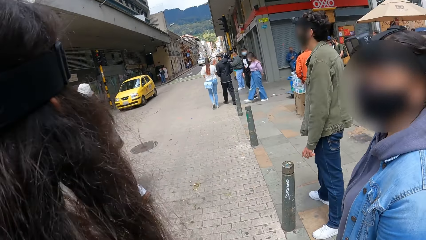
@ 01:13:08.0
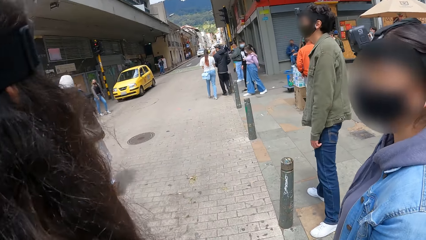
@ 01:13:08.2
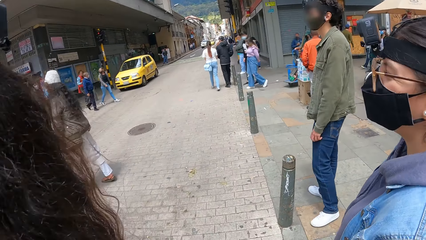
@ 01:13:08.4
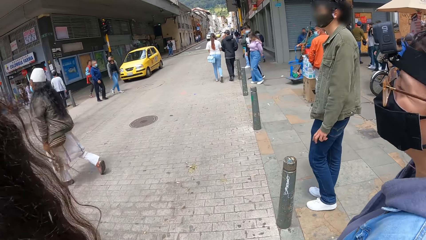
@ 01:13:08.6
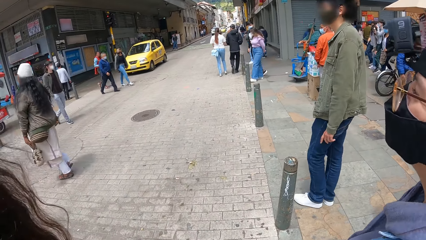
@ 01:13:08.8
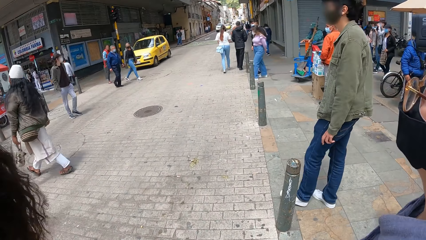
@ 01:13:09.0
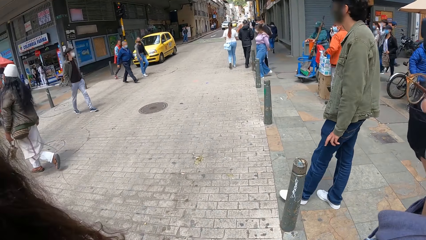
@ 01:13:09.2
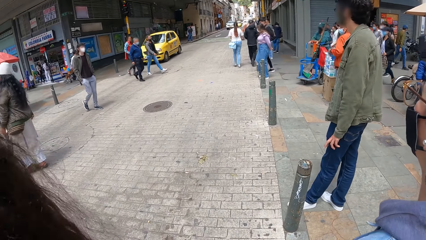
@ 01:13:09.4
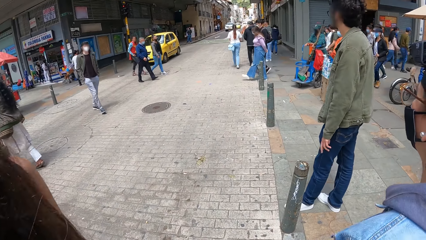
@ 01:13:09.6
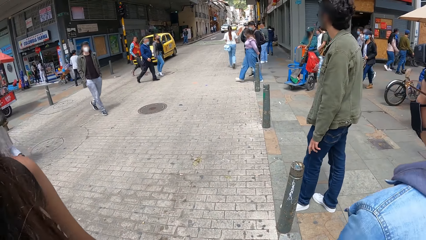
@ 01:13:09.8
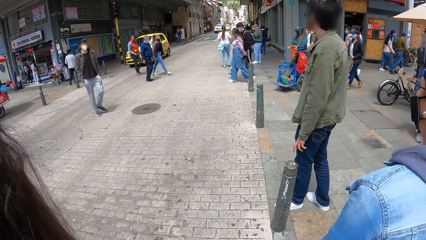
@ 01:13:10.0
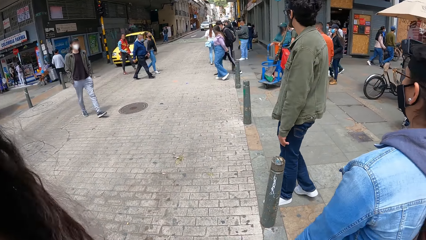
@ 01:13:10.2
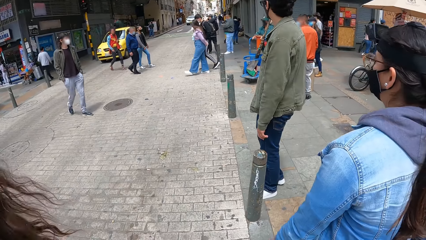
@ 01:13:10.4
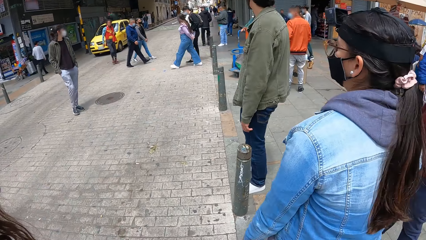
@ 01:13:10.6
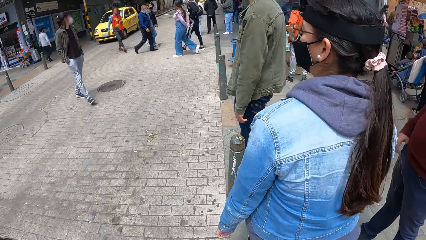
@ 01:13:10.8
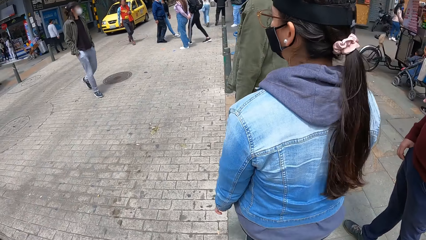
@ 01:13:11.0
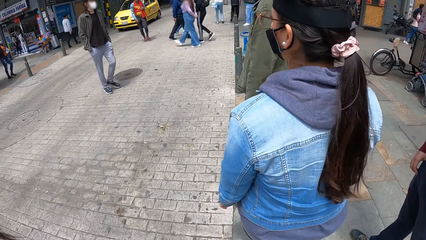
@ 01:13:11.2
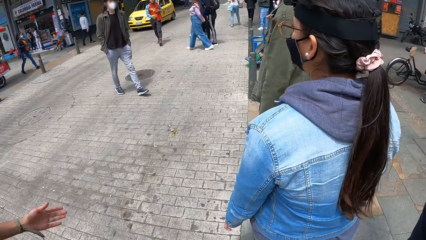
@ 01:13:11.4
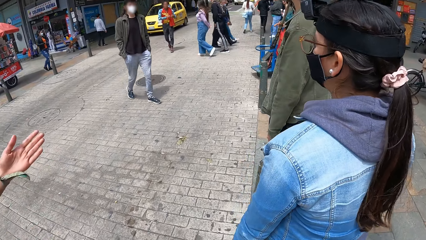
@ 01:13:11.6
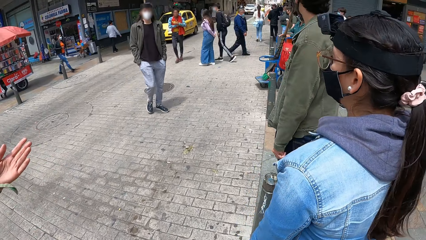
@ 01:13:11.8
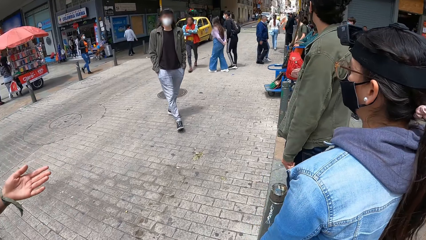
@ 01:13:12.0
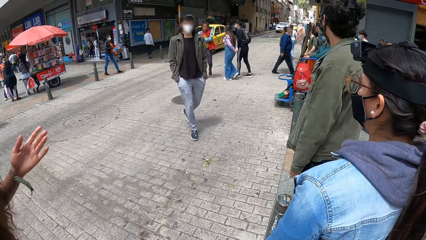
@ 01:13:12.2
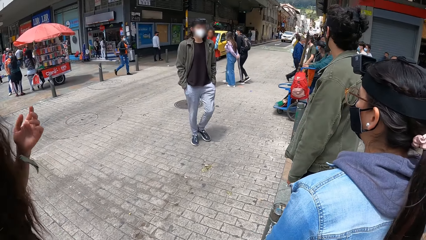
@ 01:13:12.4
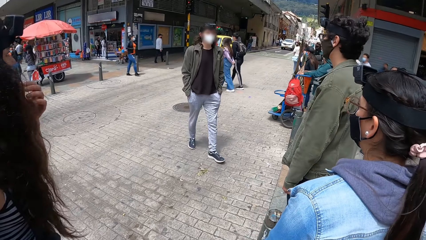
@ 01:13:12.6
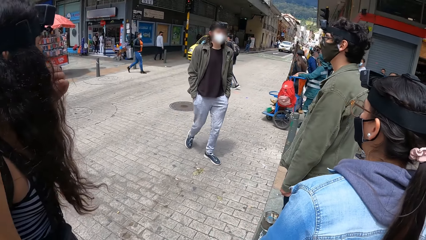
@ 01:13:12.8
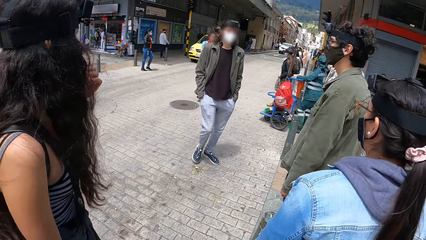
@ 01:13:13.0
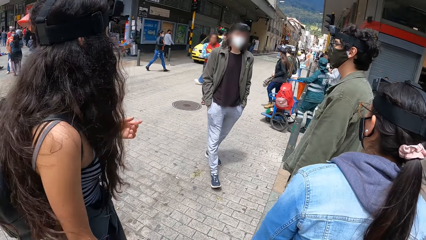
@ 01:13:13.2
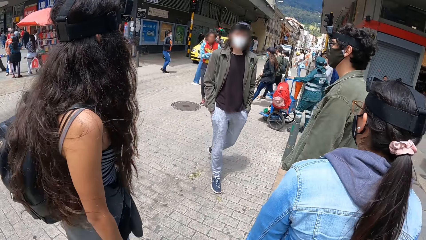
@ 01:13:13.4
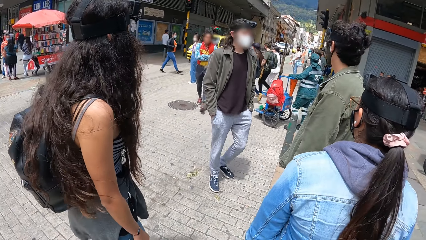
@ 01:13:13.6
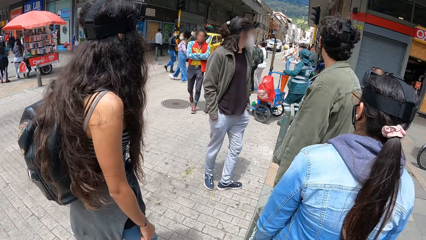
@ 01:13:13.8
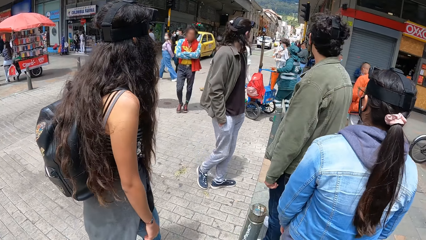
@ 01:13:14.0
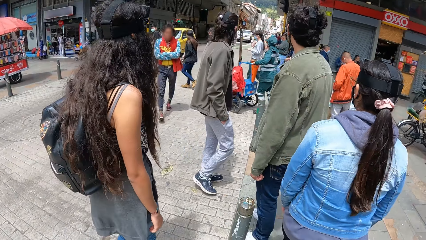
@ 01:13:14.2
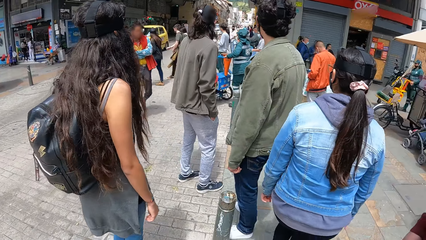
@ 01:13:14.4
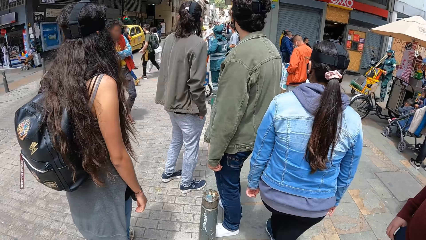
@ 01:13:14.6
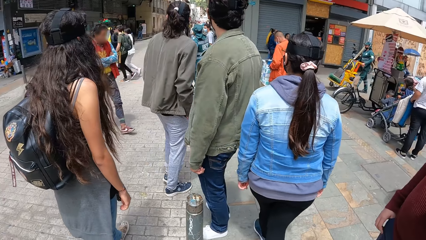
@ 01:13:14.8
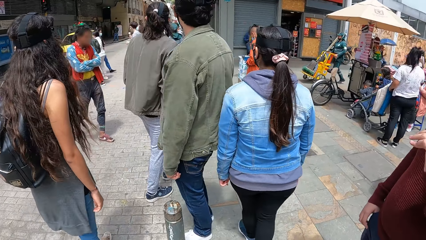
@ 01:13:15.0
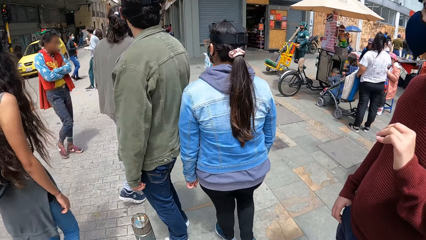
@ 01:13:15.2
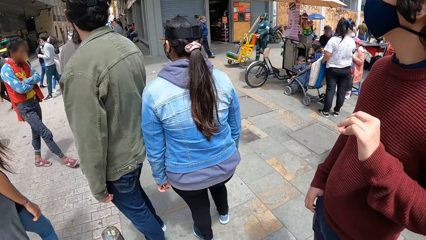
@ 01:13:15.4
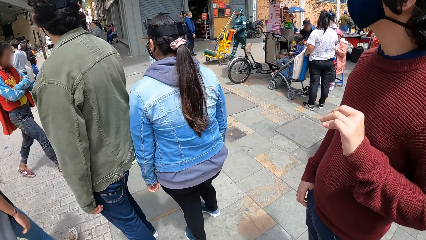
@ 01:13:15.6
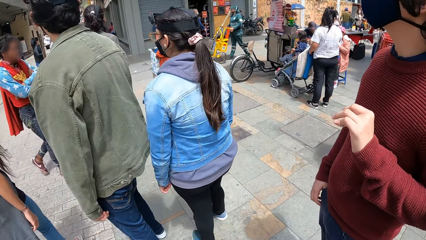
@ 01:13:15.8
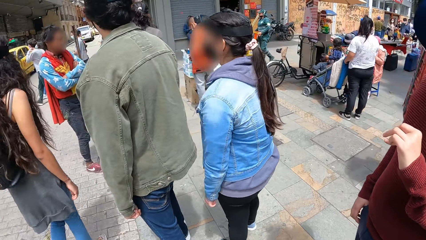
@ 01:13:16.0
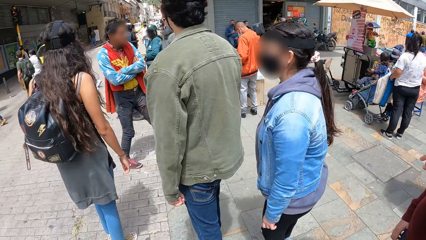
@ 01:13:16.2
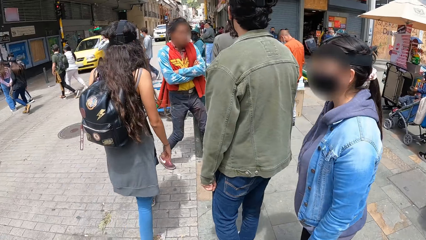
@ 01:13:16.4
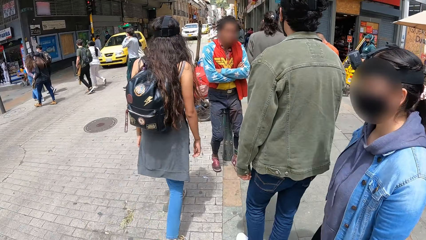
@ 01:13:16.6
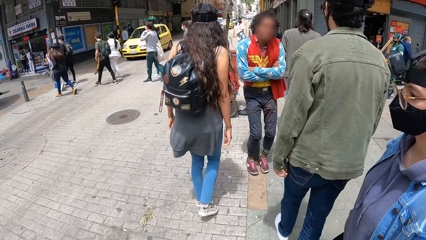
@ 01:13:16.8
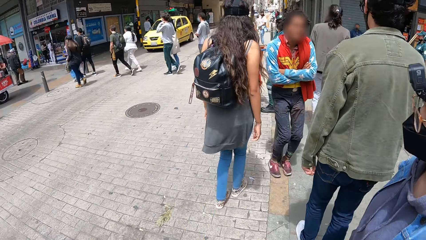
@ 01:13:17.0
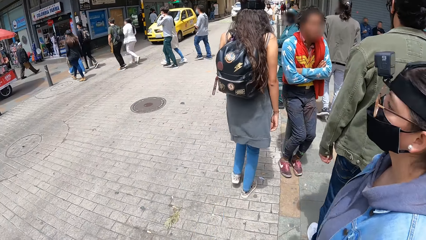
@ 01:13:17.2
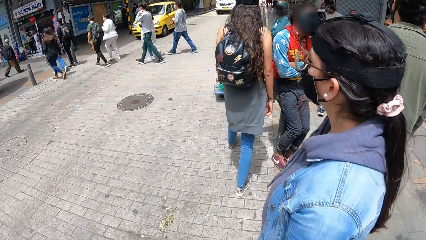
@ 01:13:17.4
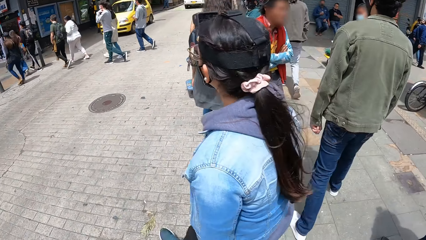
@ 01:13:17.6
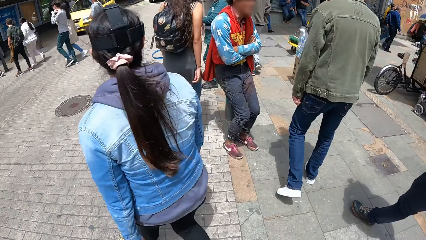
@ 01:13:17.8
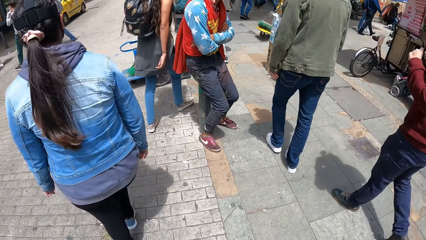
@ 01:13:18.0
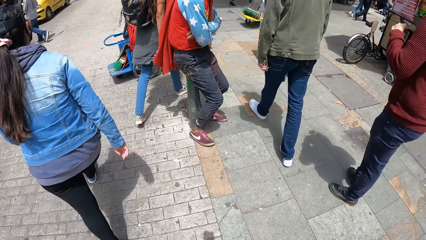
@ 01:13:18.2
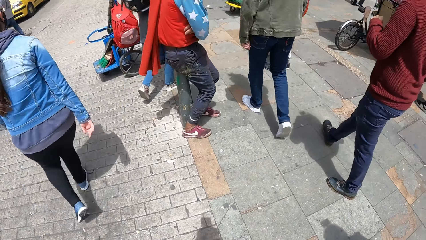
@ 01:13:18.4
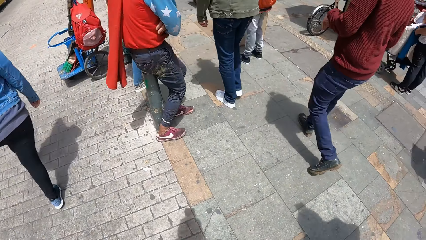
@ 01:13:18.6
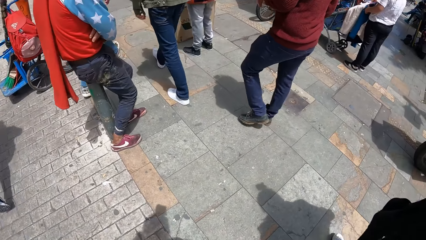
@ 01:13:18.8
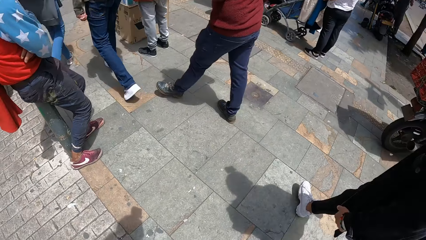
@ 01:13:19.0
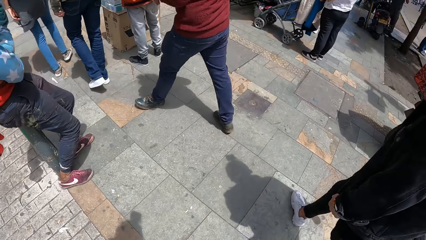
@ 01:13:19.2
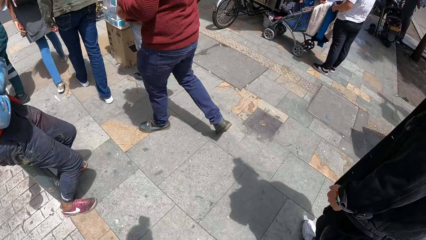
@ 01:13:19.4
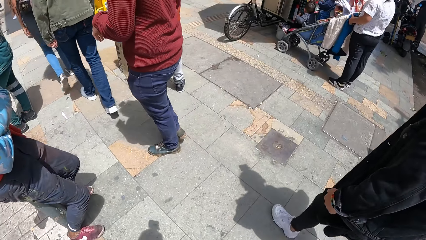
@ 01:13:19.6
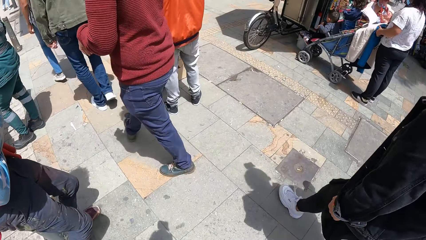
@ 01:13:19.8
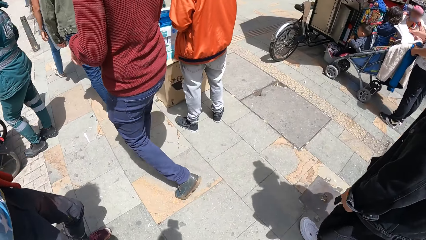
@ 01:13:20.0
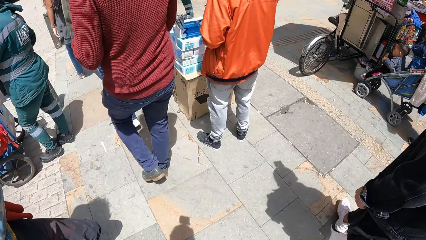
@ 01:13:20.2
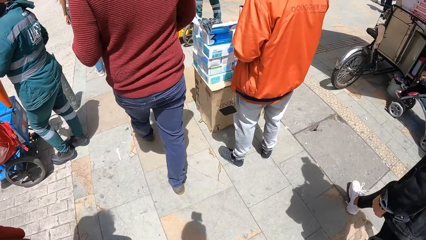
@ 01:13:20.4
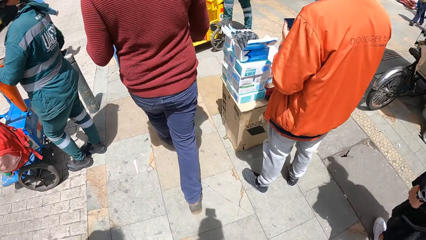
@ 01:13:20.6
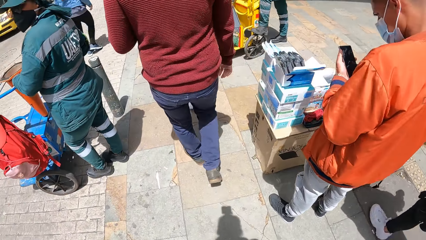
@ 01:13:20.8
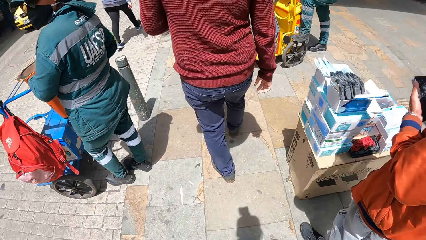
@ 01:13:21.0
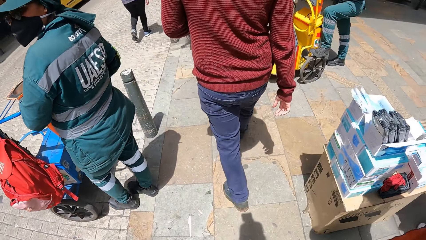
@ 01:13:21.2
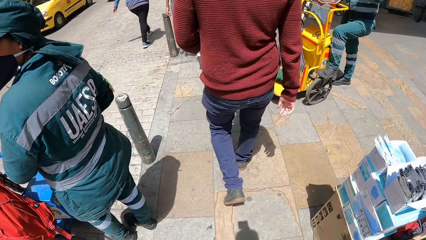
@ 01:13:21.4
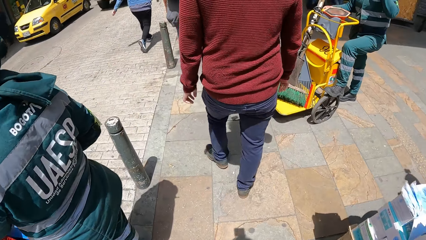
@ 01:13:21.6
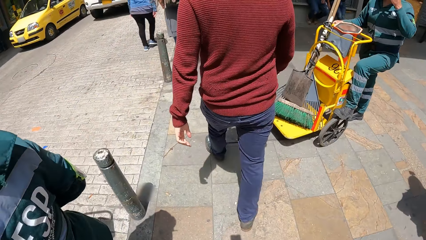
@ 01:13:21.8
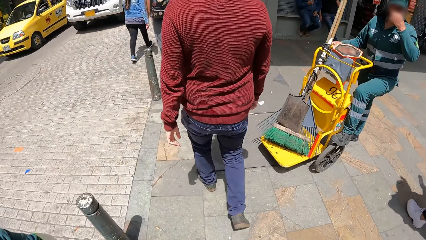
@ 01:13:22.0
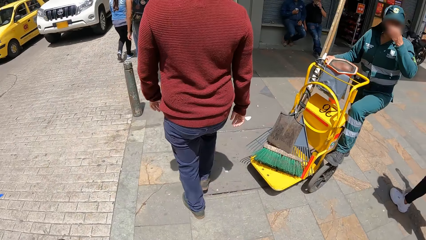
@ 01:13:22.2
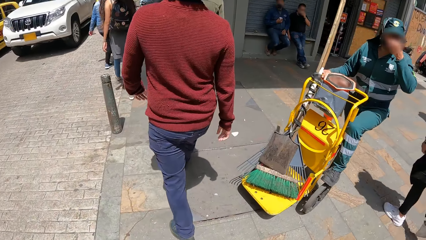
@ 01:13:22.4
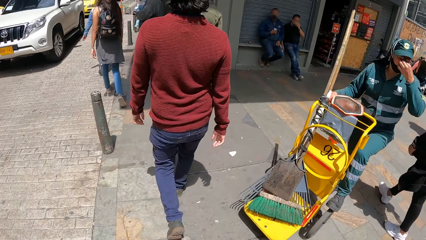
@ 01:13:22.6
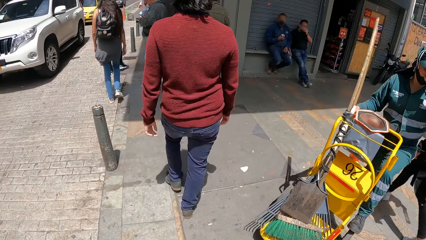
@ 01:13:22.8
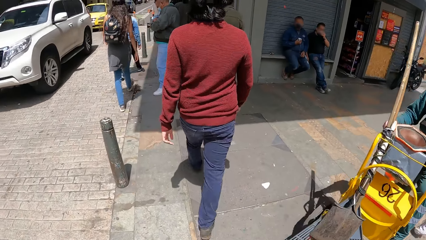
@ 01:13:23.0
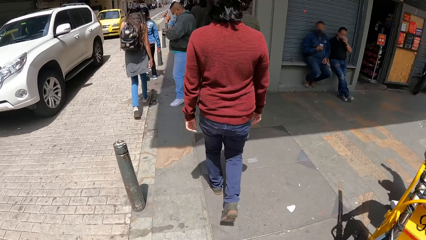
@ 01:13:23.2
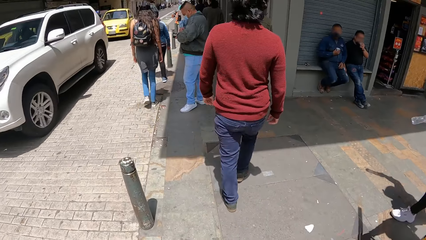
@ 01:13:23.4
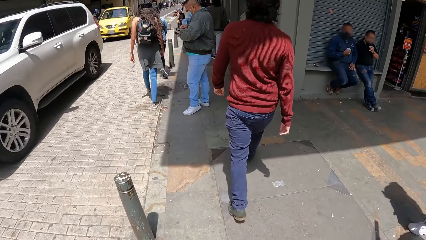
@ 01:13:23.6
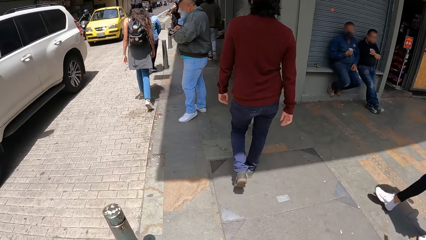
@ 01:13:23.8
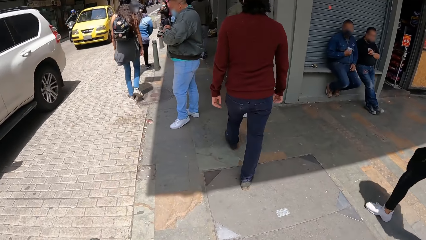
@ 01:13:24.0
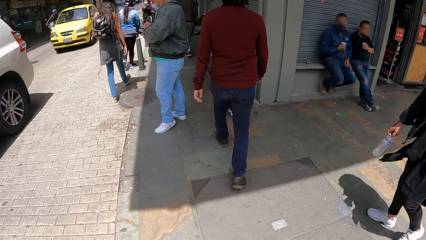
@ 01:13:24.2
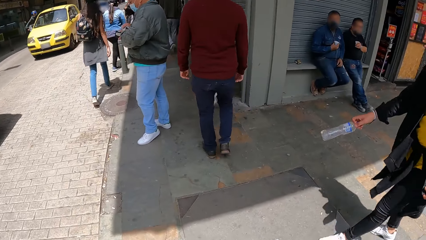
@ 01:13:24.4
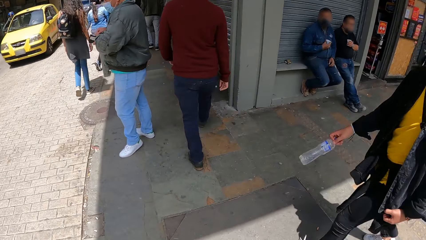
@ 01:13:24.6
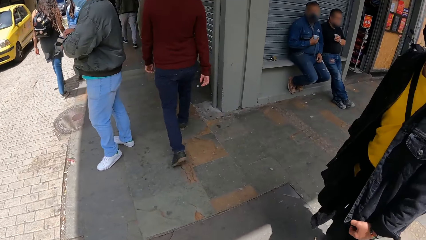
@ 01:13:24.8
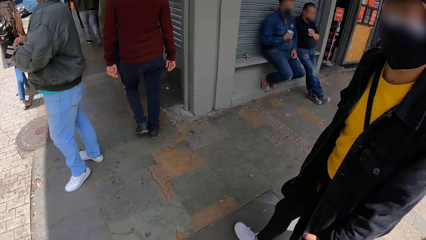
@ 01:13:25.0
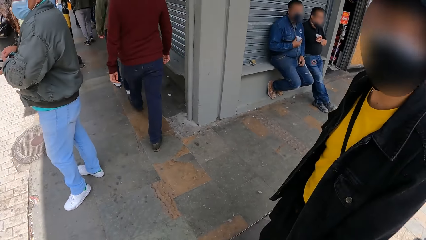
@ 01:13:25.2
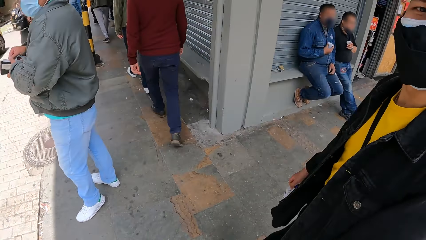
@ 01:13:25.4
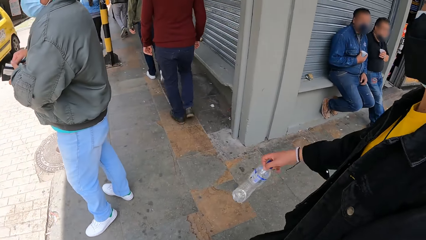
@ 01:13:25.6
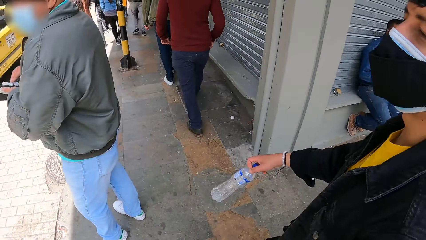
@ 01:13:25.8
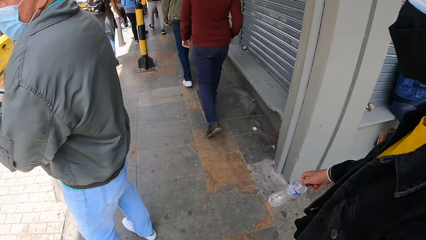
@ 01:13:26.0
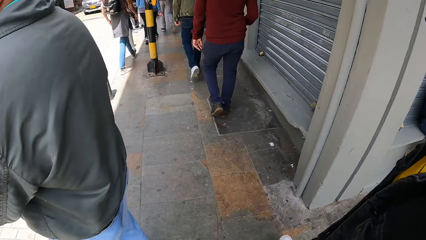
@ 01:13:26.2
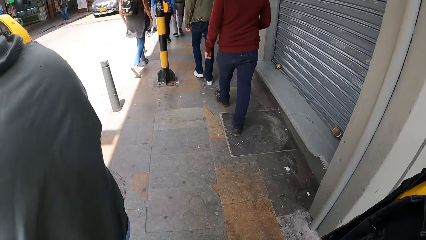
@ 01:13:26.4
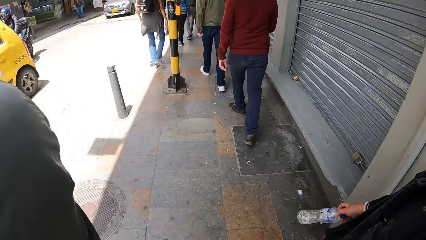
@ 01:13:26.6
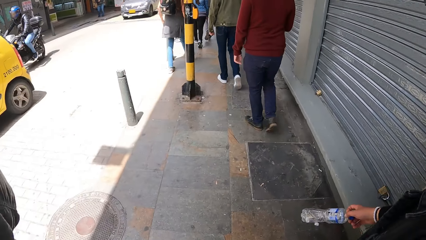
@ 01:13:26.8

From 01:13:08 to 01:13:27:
A car drives past the camera wearer. A man moves a little. Another man comes towards the first man. A third man stands uprightly. The camera wearer turns around. A woman walks along. The third man walks along. A car drives past the camera wearer. A car drives past the camera wearer again.
